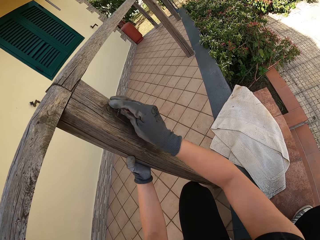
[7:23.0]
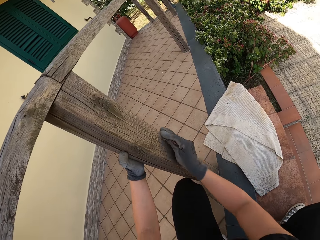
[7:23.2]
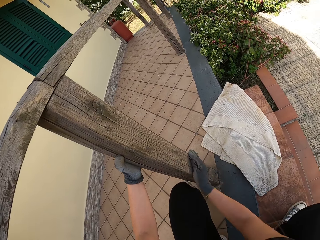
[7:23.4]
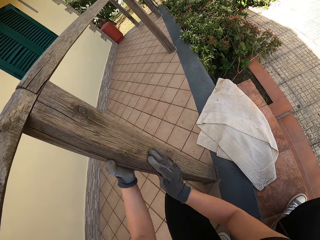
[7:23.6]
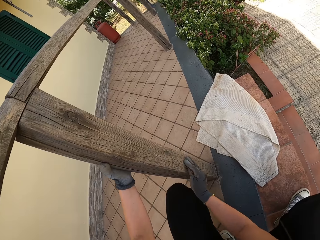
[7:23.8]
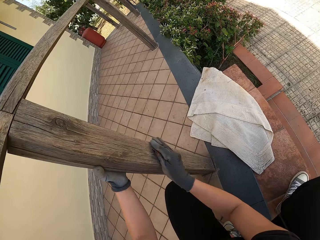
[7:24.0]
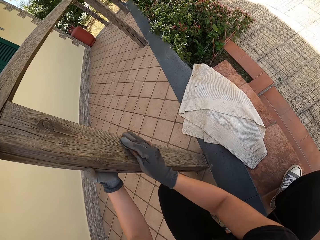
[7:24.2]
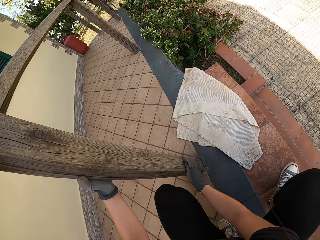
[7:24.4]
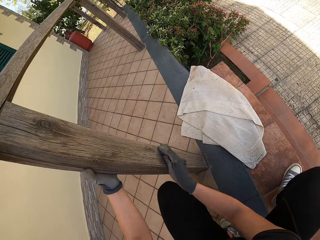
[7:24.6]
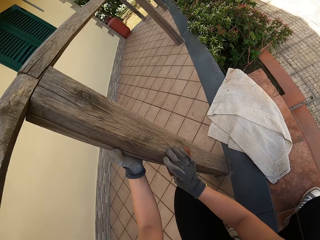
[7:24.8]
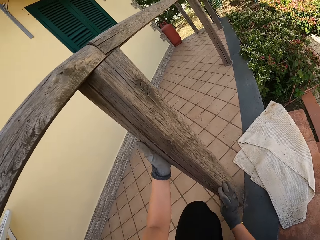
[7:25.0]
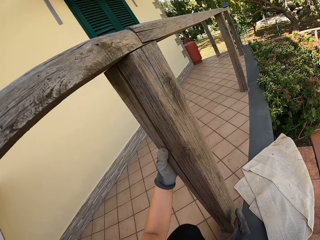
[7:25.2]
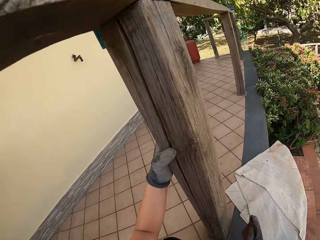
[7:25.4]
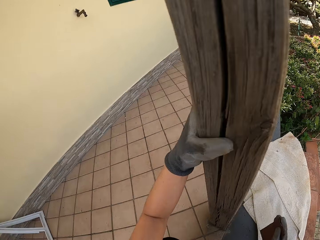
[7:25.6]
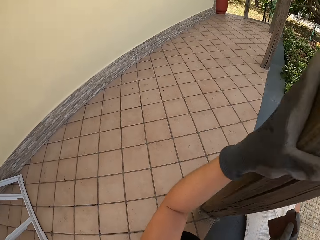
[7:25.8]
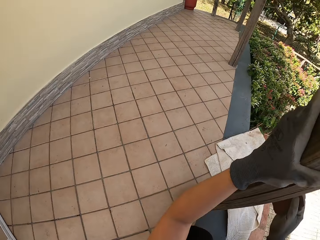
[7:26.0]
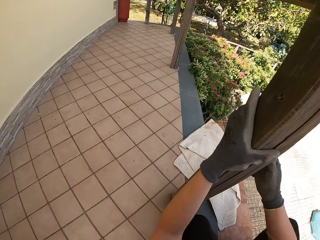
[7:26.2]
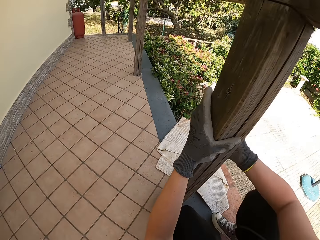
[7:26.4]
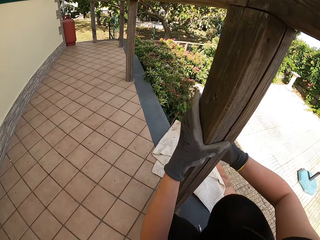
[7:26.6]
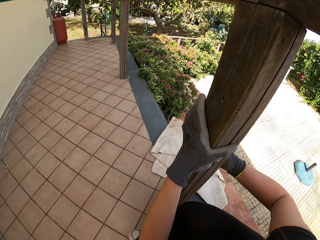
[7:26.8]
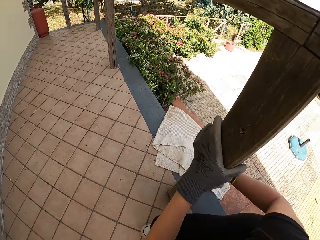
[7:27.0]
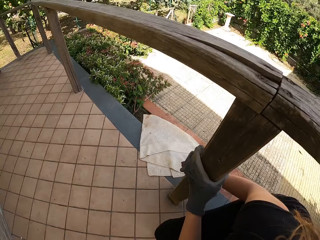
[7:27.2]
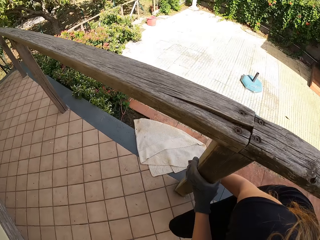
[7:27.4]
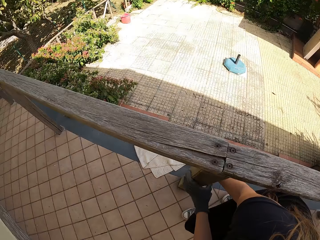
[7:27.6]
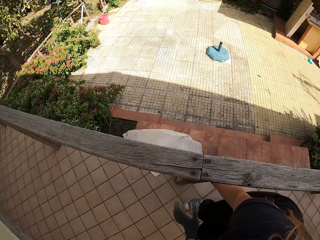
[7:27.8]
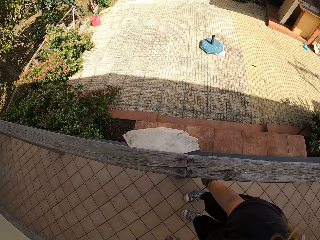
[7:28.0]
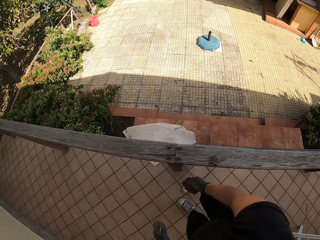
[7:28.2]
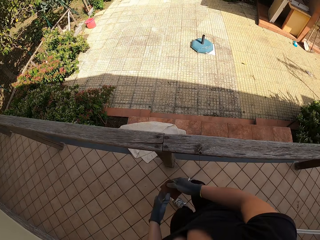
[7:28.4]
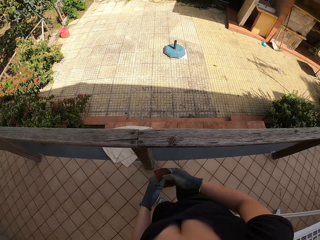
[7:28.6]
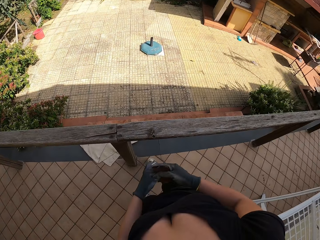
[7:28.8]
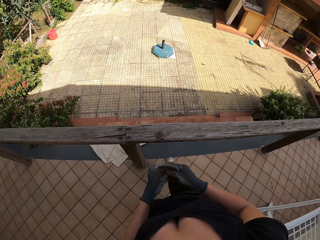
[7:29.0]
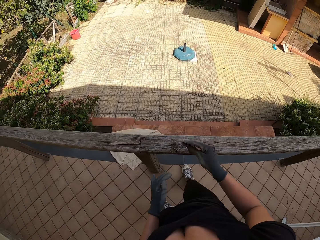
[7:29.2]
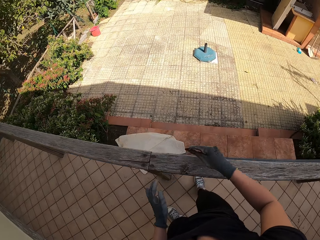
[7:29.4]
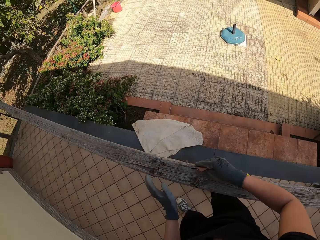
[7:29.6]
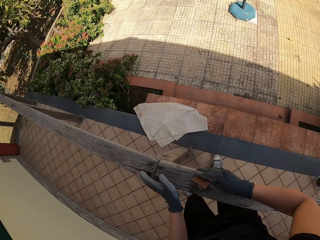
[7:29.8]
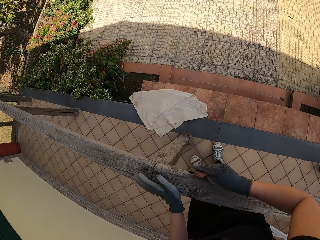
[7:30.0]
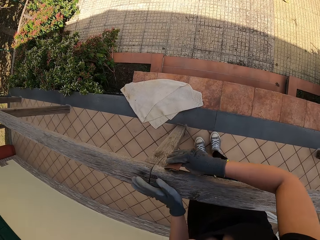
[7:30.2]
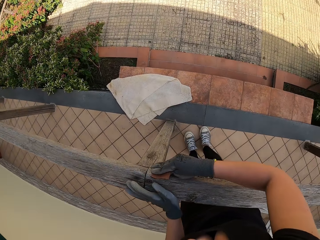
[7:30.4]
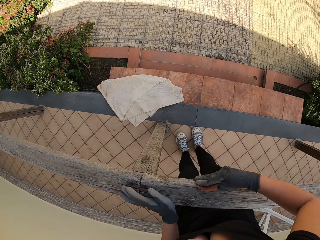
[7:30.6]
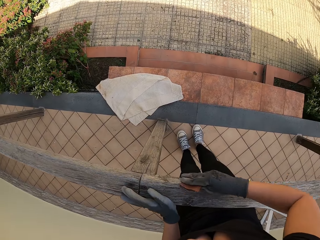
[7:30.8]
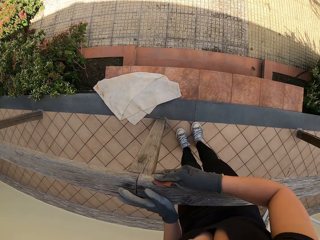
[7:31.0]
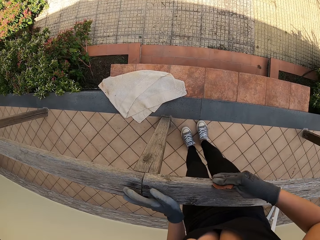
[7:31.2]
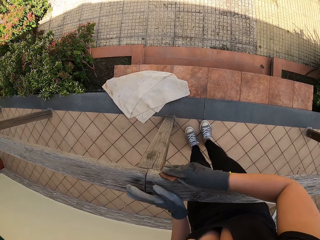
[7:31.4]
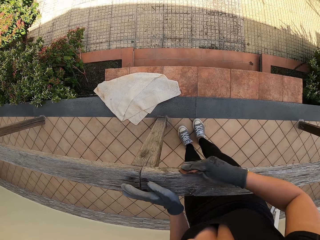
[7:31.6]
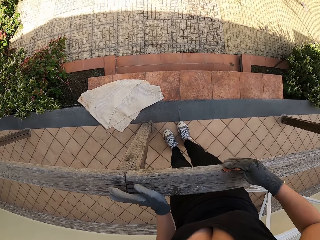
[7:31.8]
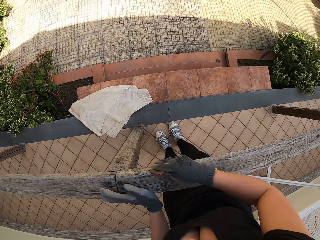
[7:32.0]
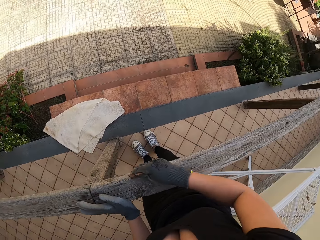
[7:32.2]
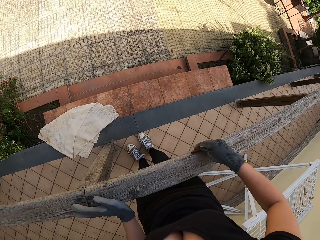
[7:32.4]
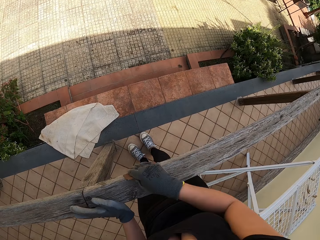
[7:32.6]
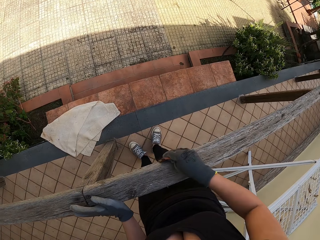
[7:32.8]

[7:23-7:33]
The camera wearer stops scrubbing the balcony or wood. She stands up. She returns back to her original position. She scrubs the balcony with the sandpaper with her right hand. She holds the wood.

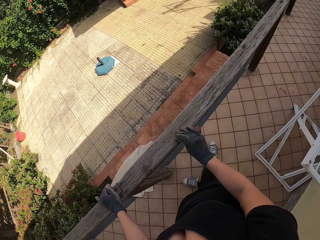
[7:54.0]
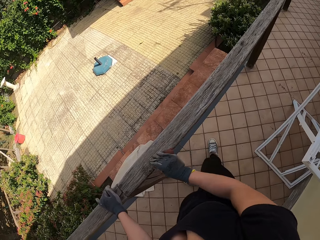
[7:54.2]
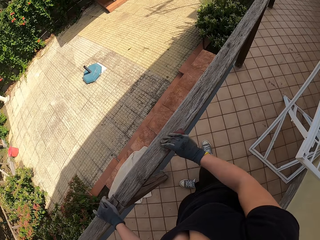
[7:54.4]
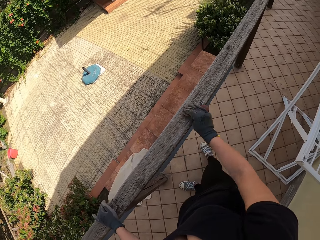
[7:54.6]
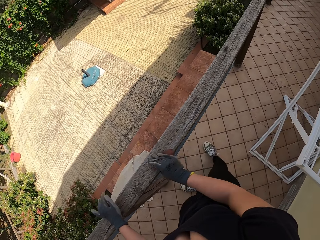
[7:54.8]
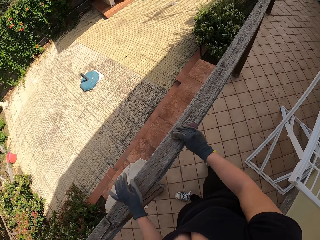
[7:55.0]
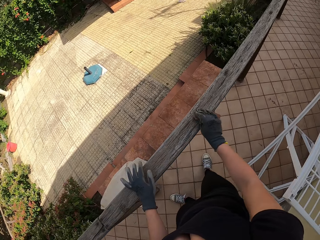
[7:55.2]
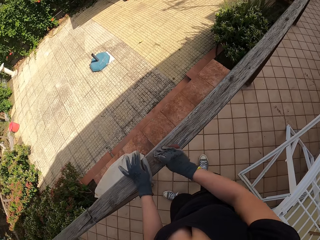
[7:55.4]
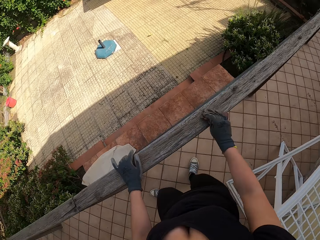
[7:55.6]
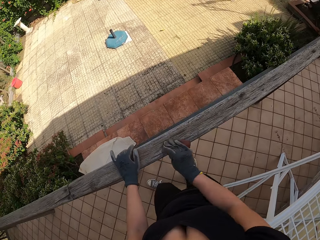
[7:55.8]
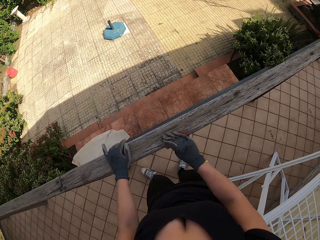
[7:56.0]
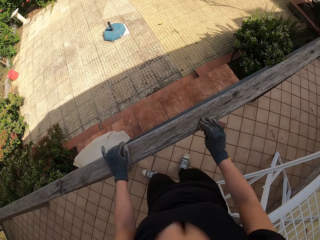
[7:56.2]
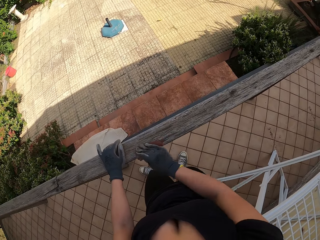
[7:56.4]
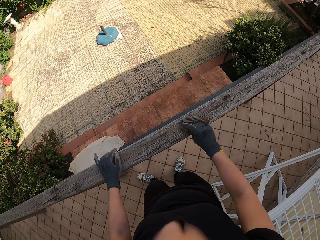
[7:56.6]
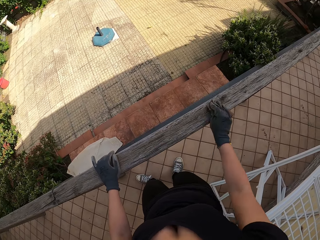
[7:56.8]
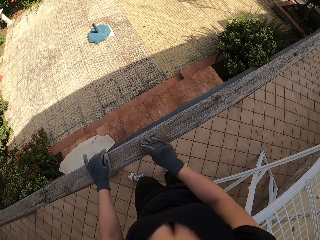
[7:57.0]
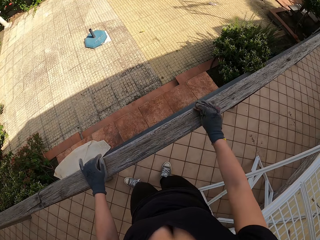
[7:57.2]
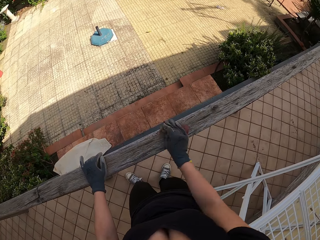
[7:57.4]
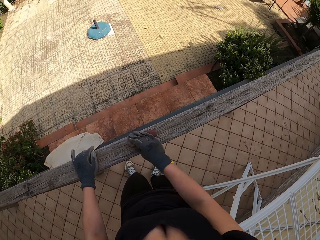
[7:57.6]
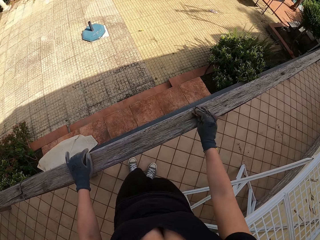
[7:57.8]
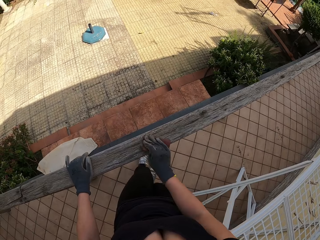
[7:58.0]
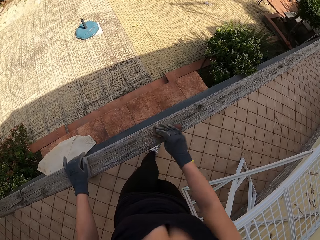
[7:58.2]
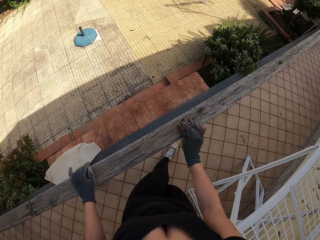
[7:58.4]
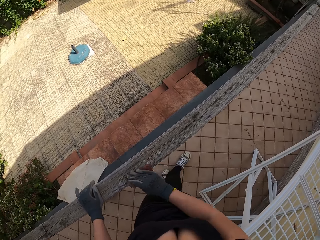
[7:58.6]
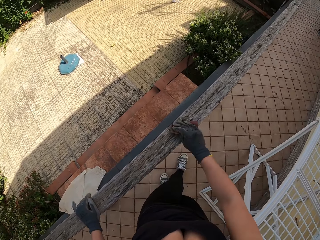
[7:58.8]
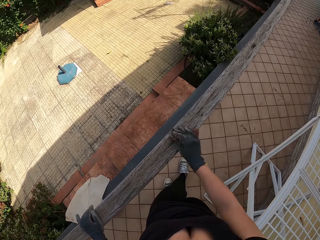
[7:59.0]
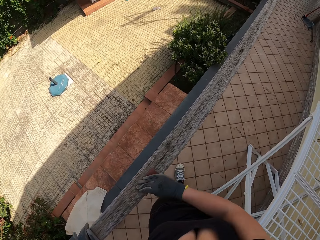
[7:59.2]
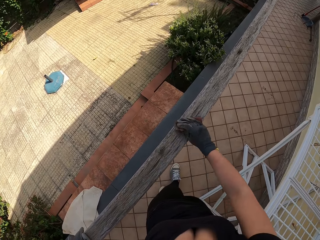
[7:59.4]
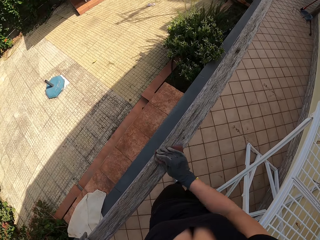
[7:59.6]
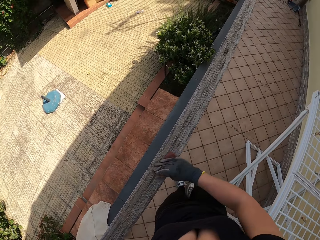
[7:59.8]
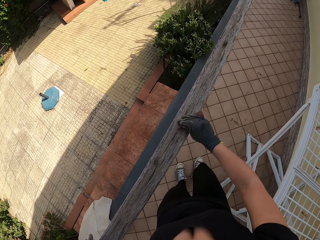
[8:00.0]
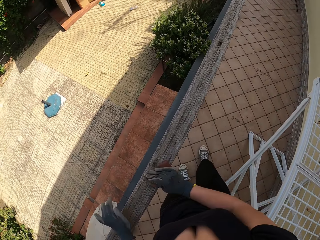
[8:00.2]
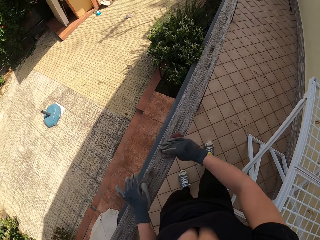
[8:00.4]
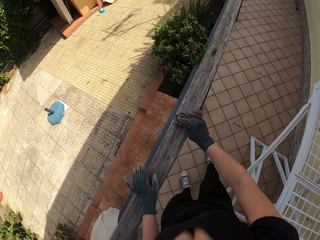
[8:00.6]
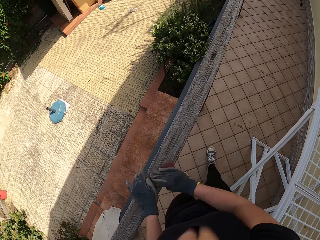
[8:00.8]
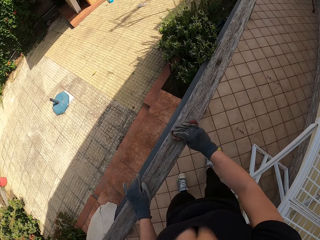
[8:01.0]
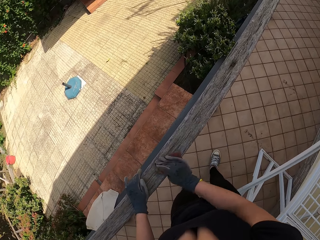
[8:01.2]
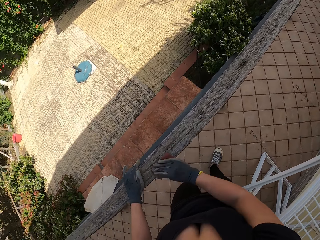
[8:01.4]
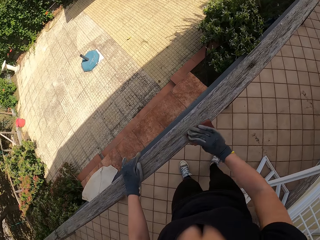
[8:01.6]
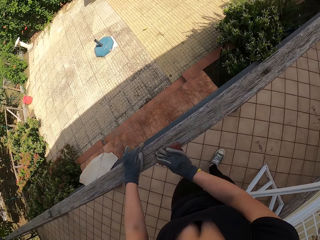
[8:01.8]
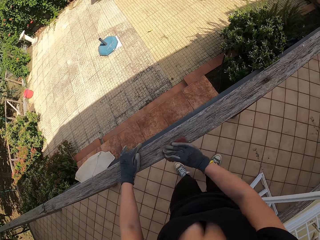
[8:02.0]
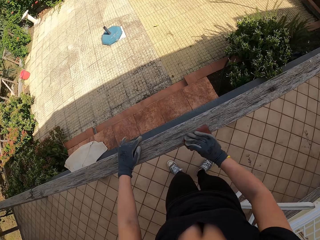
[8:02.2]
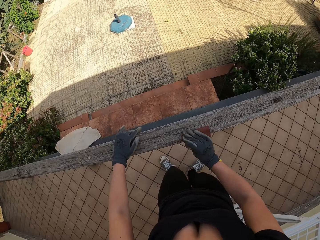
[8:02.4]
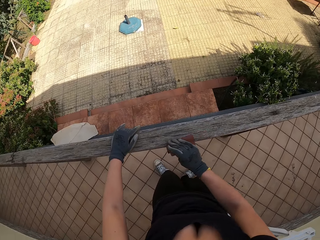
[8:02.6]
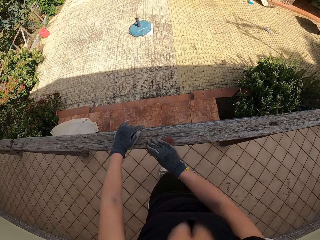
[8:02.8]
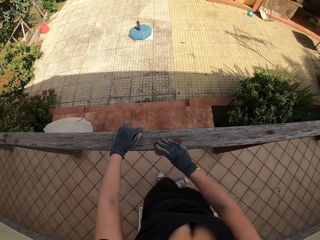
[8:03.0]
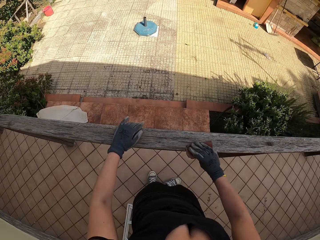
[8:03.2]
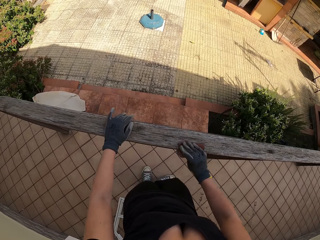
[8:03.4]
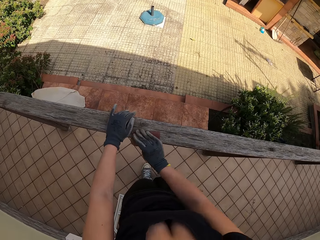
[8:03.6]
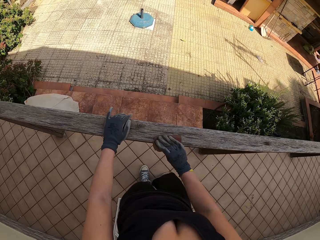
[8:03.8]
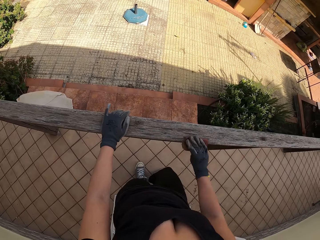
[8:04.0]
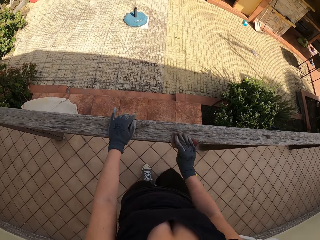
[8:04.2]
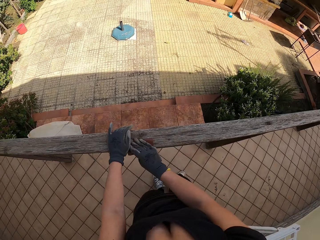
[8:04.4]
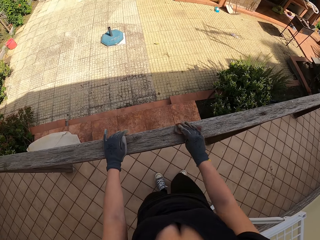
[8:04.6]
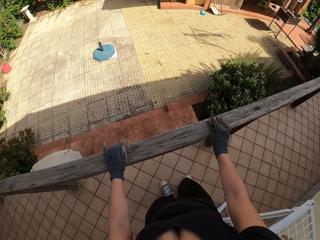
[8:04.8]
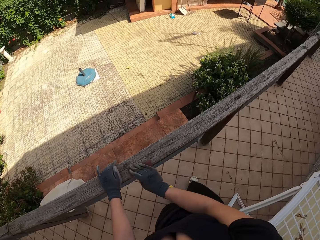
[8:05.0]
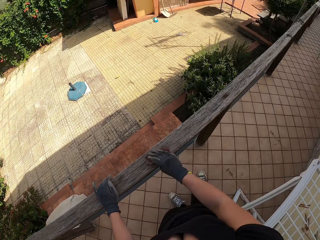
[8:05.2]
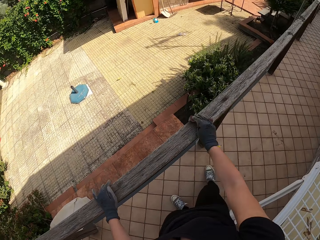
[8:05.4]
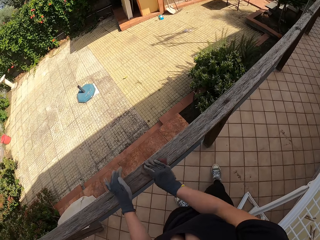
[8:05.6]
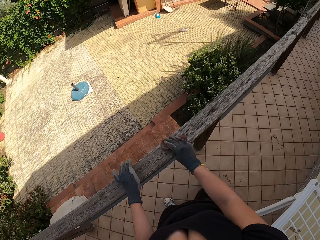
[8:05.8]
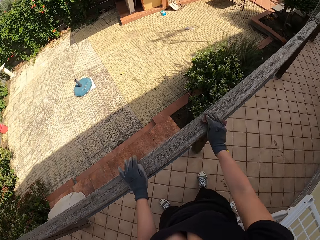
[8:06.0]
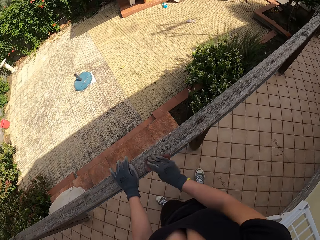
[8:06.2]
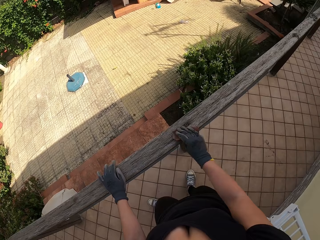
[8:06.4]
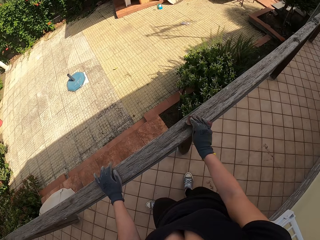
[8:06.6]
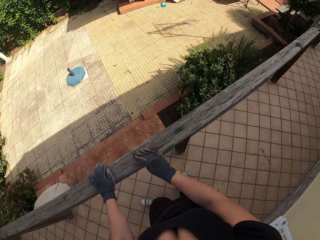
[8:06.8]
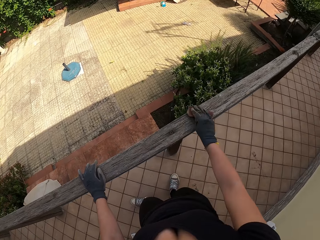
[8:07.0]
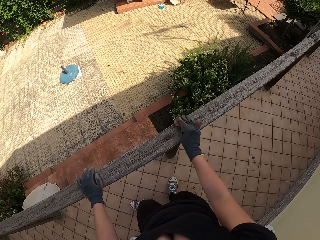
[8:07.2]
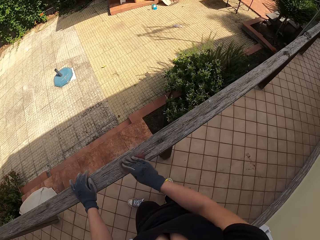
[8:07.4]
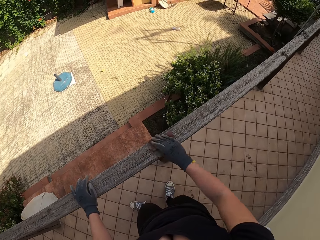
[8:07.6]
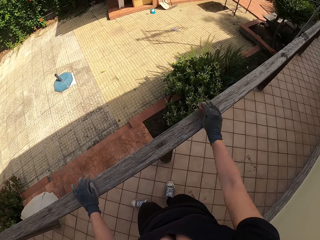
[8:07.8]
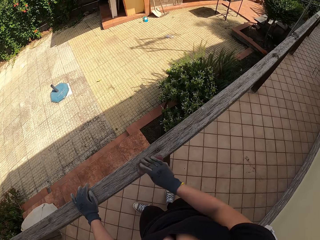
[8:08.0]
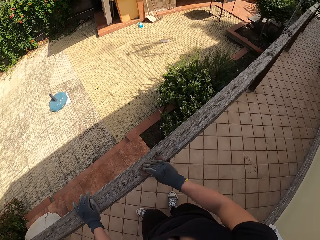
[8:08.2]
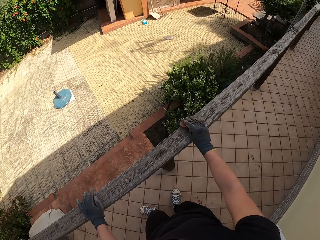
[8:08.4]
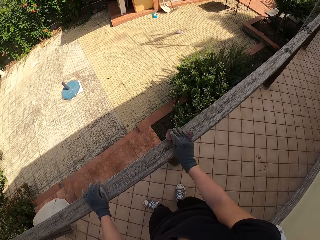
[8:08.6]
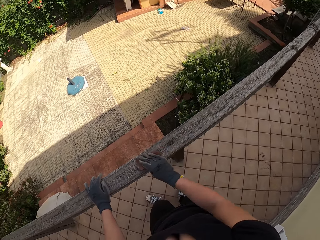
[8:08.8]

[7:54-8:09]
The camera wearer walks away from the fence. They brush the wood. They walk towards the table. They brush the wood. They move towards the table. They brush the wood.
